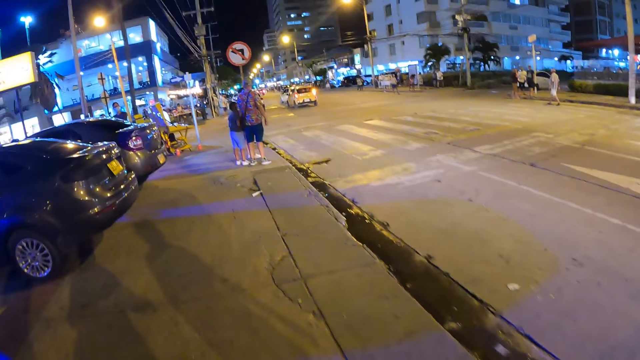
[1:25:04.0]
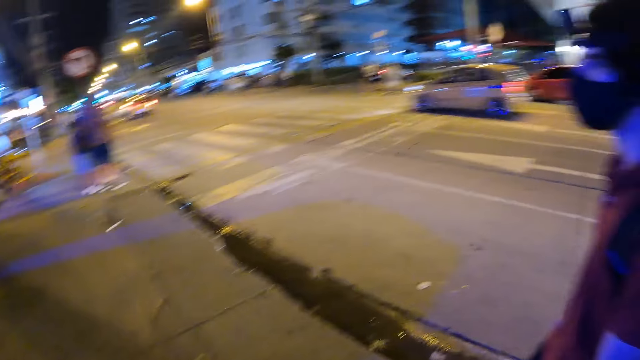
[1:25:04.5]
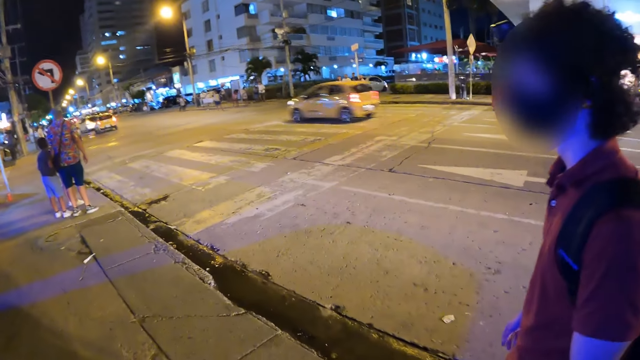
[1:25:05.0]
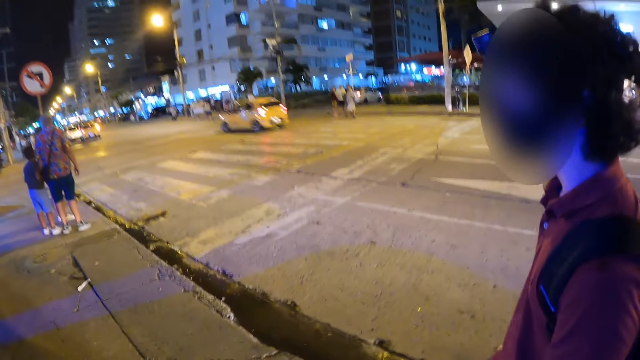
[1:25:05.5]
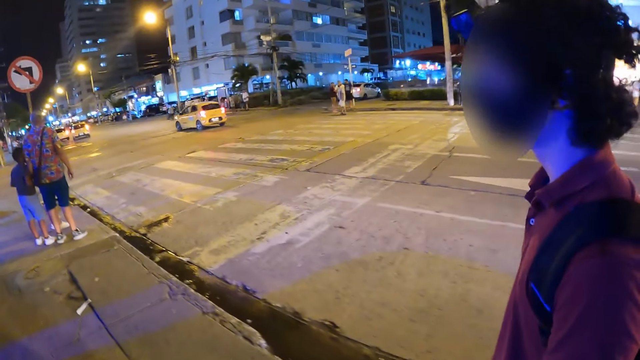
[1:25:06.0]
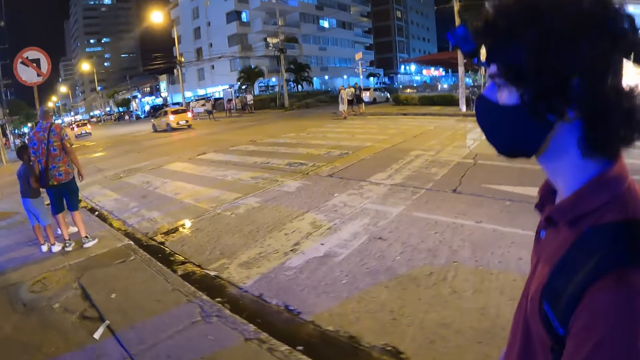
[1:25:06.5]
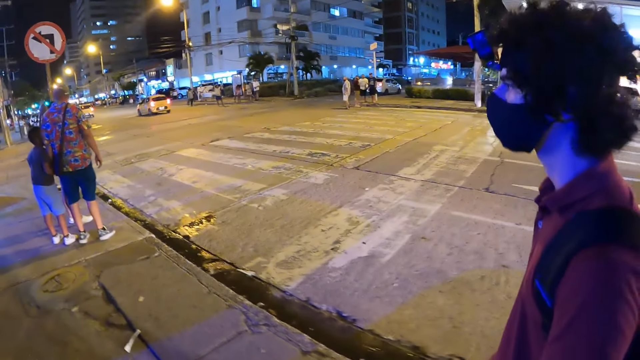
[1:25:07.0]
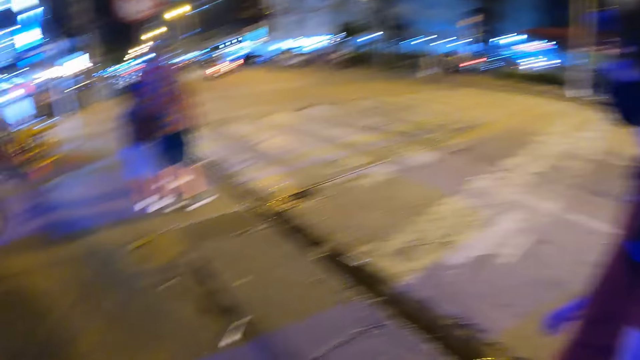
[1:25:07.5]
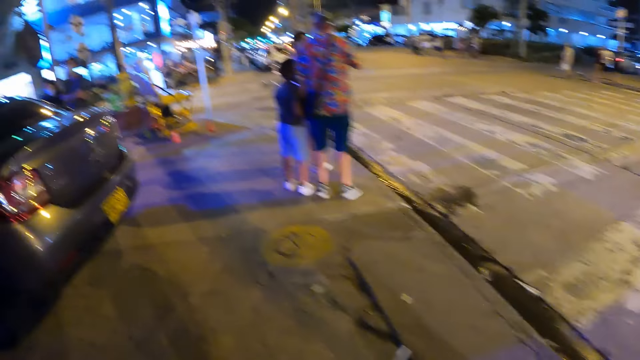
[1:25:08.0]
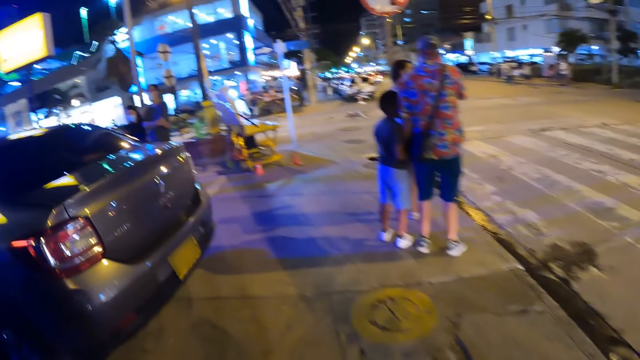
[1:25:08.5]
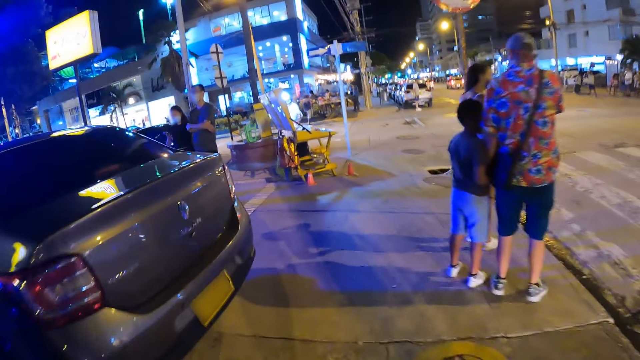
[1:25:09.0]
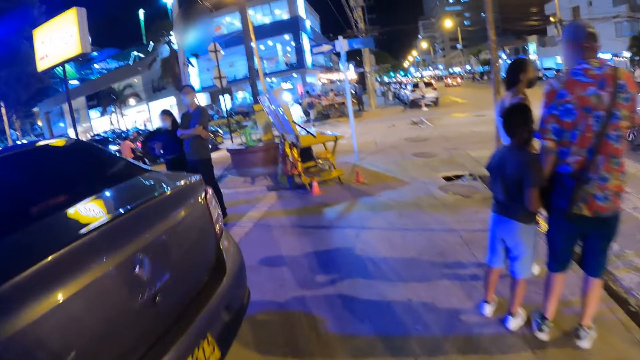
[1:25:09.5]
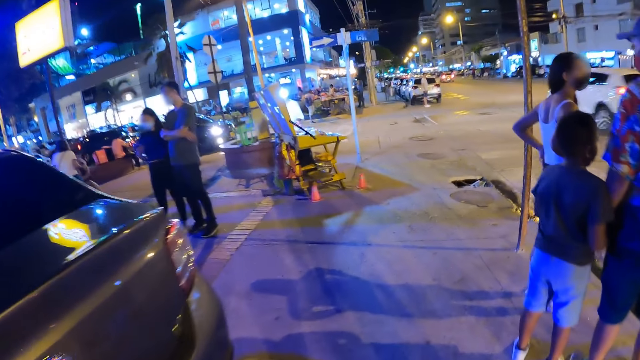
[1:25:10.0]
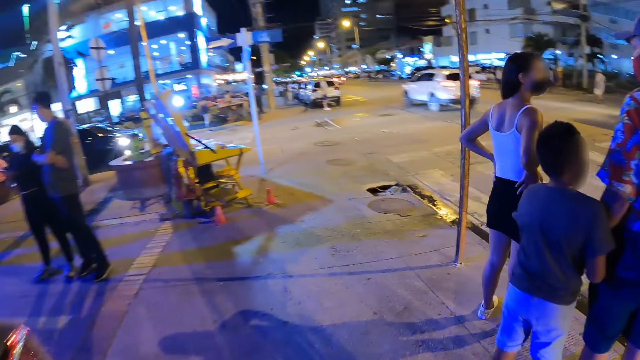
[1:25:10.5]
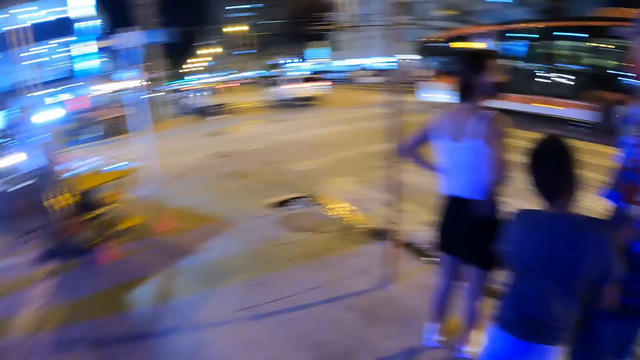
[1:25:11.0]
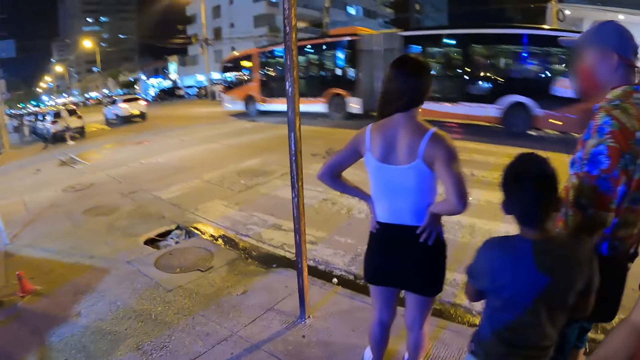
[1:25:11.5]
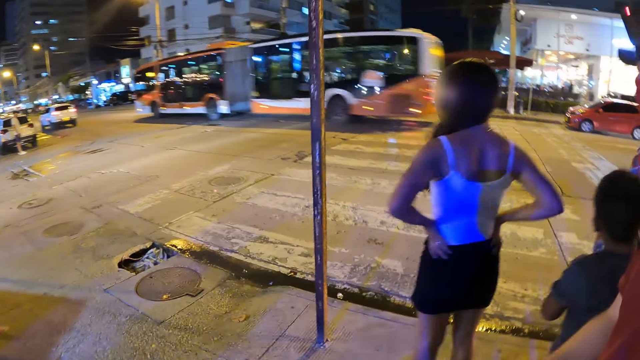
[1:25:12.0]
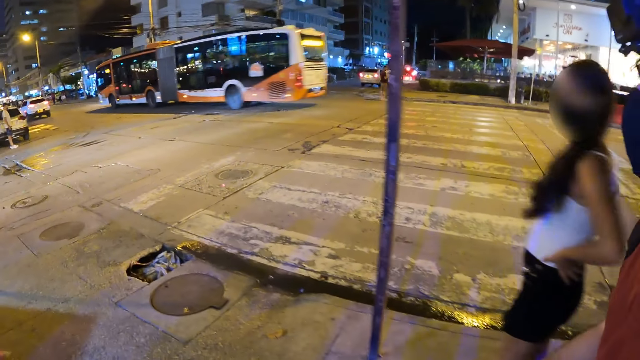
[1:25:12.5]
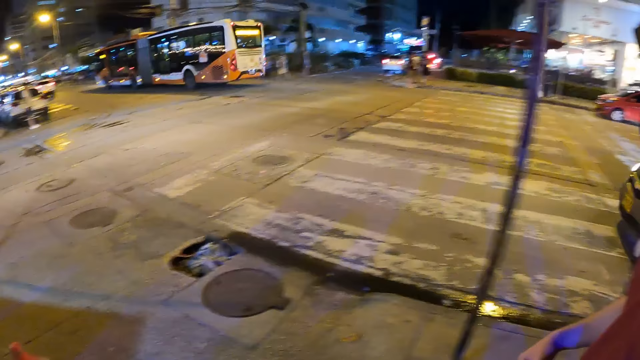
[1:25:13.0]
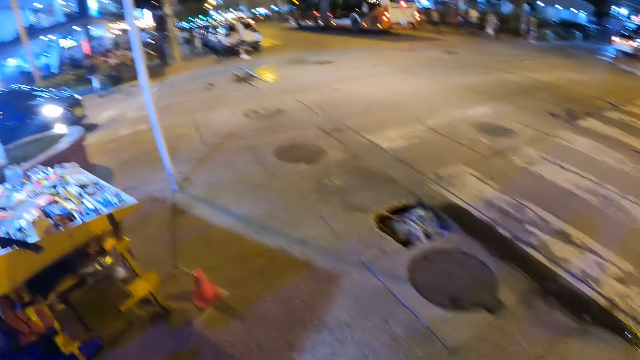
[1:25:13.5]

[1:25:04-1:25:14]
The camera wearer walks along the path. A man walks along the path. The camera wearer walks along the path.

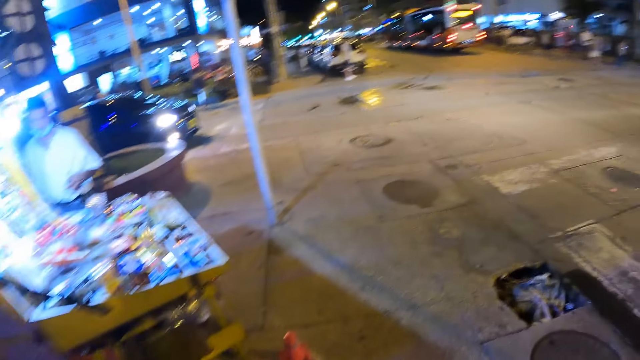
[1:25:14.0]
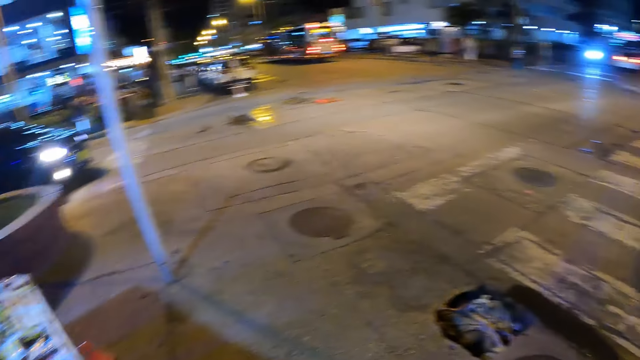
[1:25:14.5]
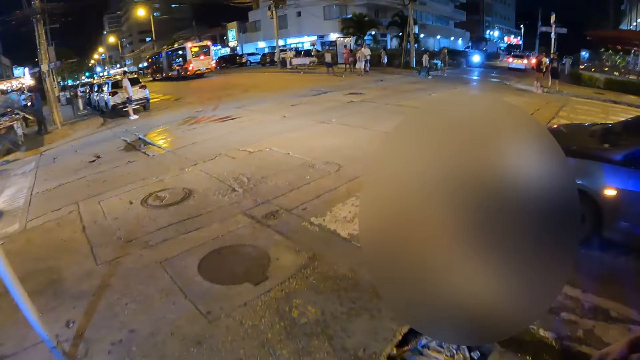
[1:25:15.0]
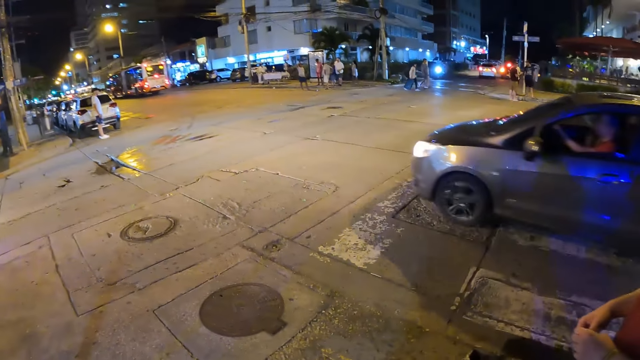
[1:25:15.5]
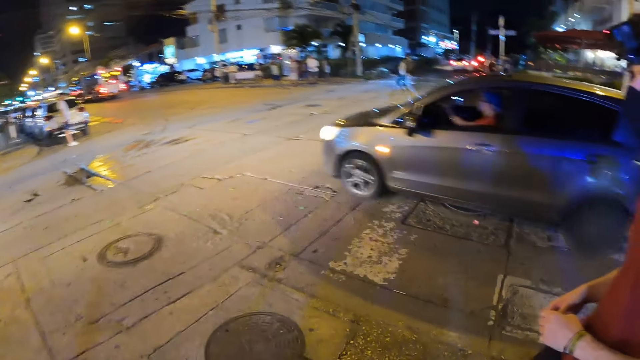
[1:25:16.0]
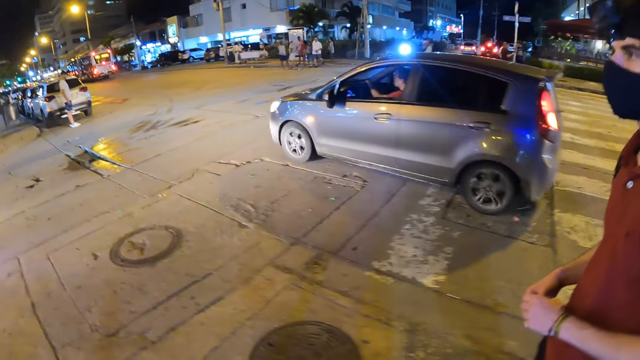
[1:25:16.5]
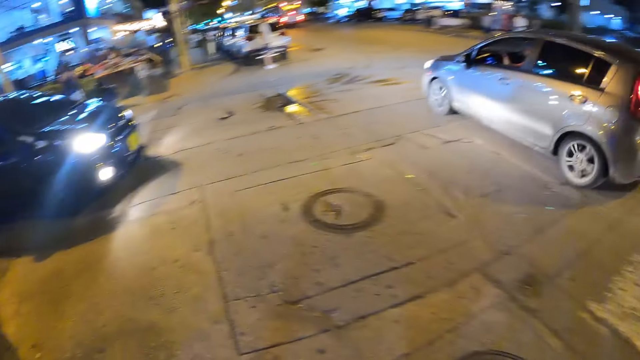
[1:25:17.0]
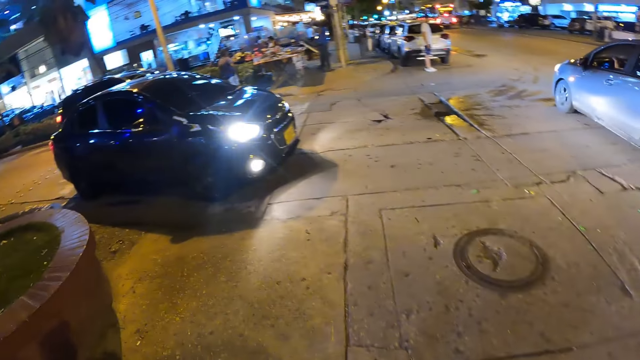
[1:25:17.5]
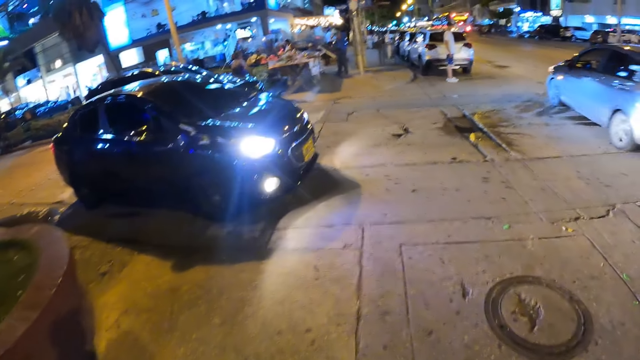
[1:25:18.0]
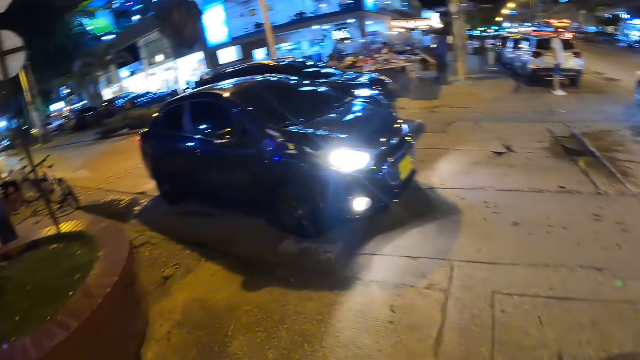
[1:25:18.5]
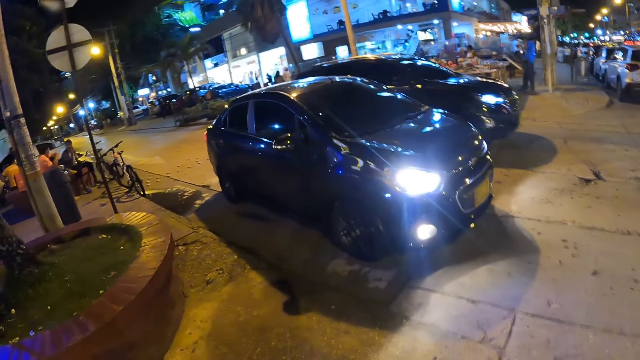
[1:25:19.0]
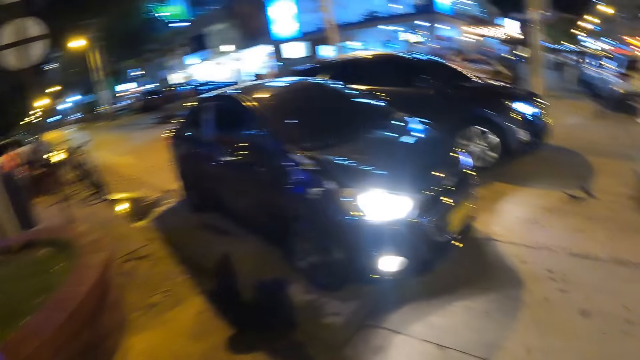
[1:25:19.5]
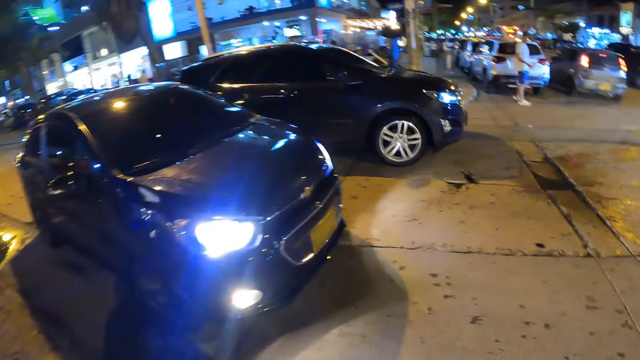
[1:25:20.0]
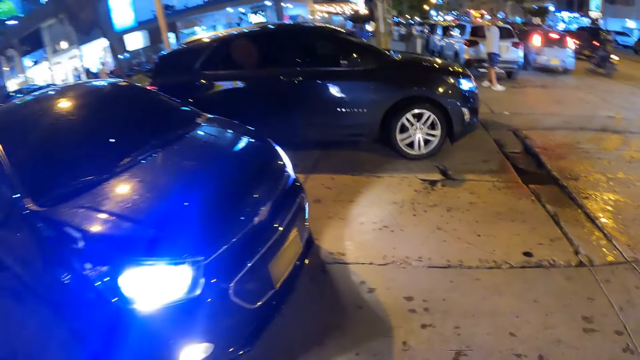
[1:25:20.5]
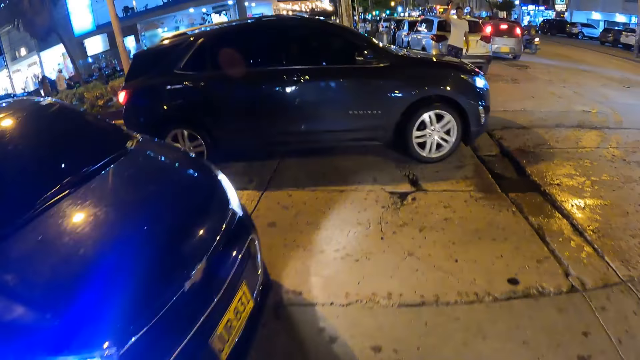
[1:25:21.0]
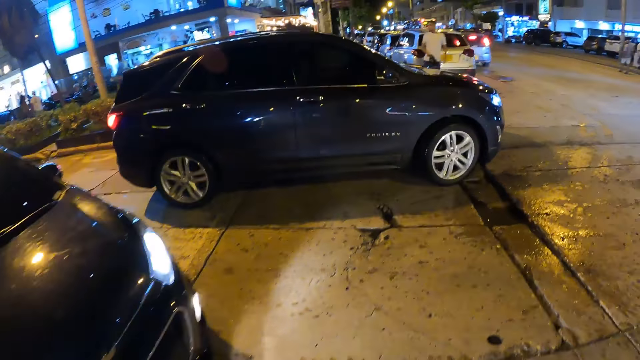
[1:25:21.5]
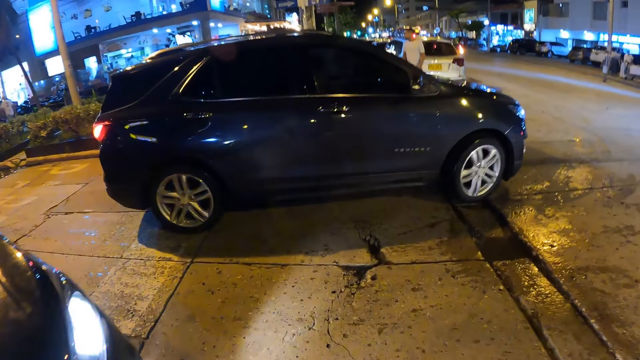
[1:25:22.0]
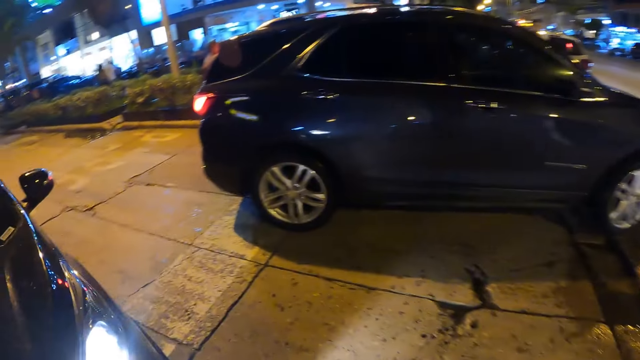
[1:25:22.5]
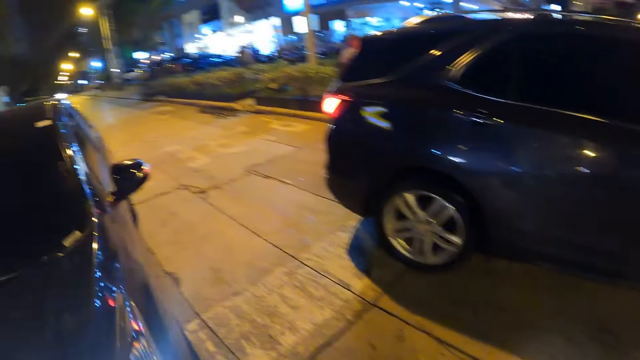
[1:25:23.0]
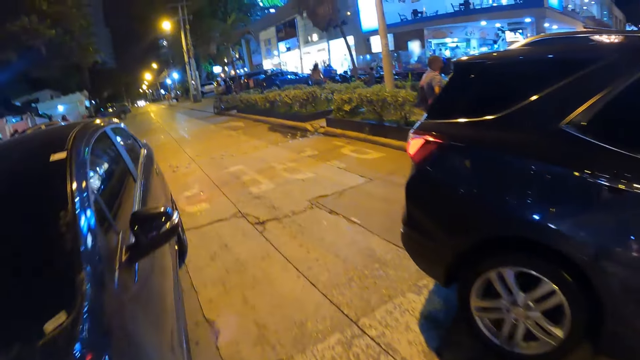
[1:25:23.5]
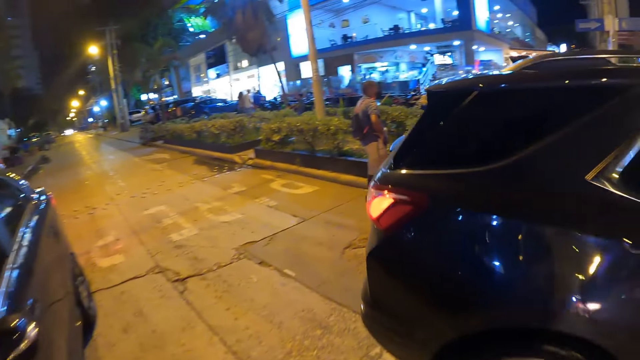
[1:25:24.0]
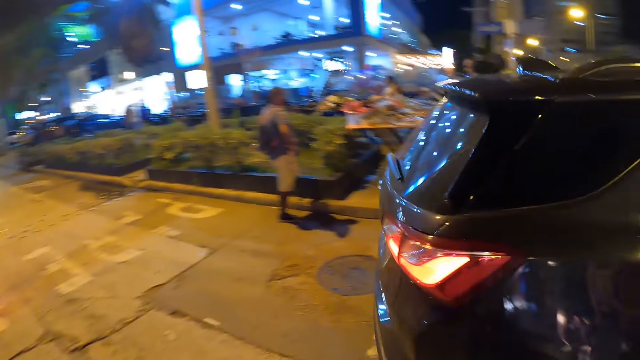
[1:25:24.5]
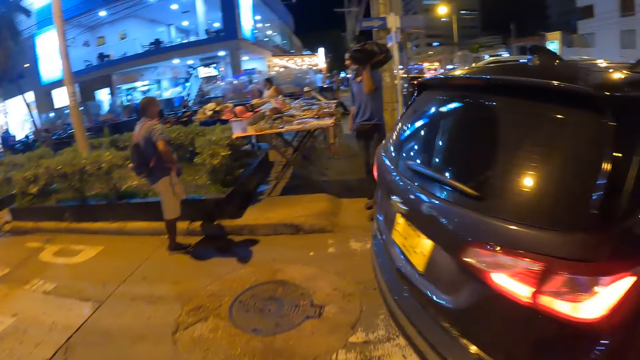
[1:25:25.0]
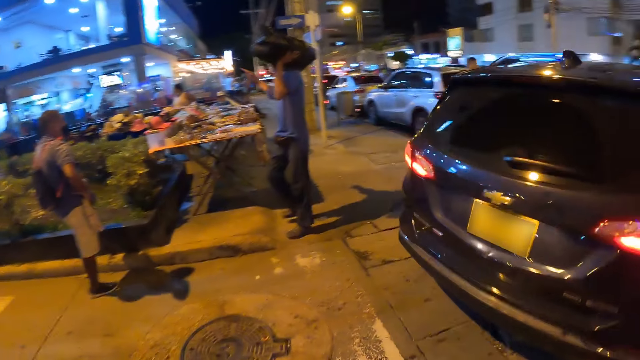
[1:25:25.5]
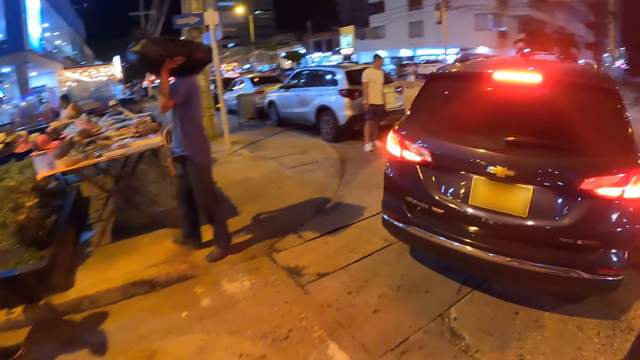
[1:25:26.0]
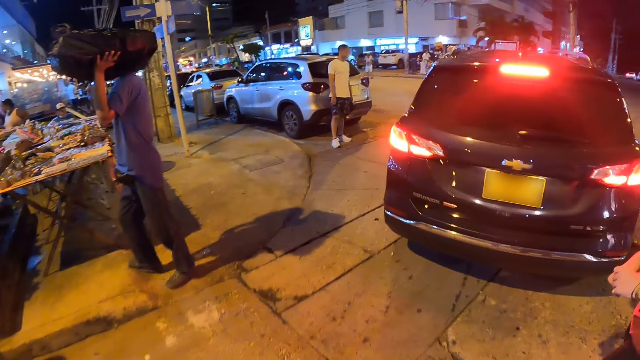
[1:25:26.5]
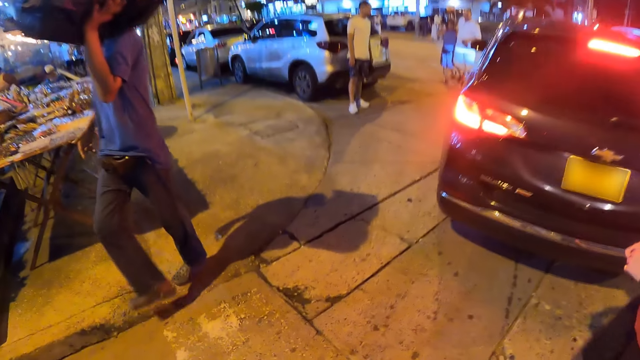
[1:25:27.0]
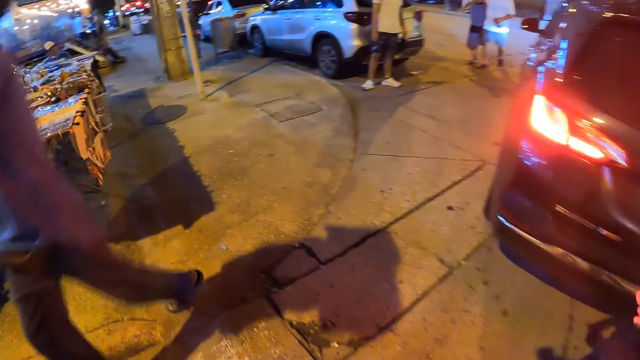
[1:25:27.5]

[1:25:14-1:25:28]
A silver car drives past the camera wearer. A black car drives past the camera wearer. The camera wearer crosses the road. They walk behind the car. They cross the road.
